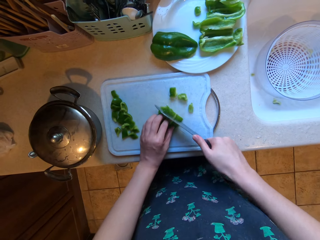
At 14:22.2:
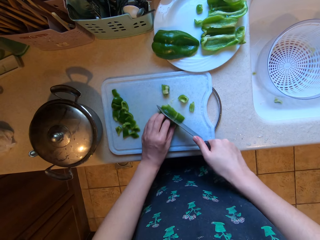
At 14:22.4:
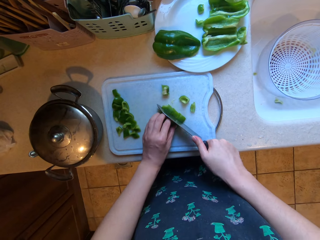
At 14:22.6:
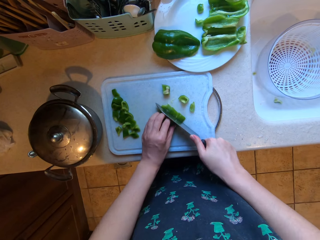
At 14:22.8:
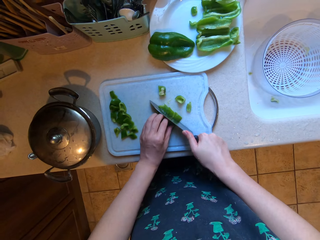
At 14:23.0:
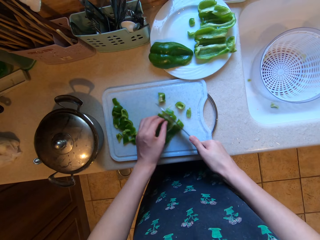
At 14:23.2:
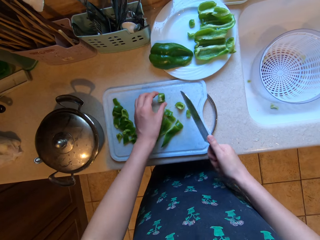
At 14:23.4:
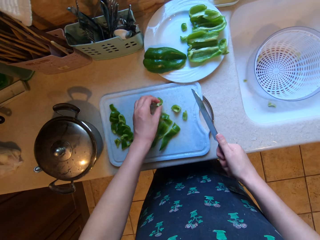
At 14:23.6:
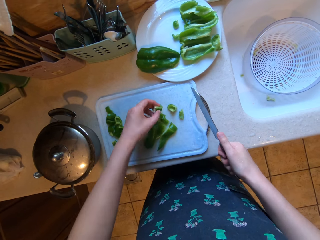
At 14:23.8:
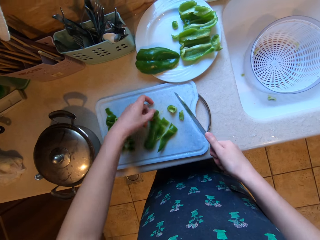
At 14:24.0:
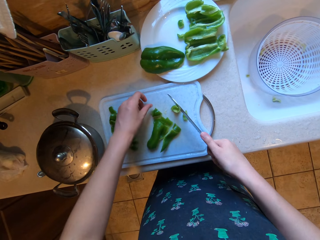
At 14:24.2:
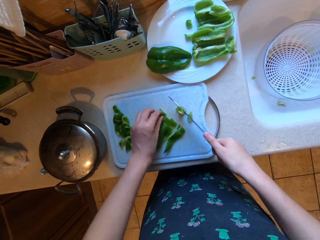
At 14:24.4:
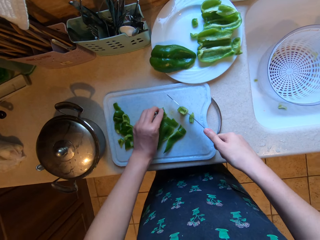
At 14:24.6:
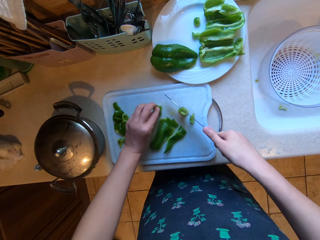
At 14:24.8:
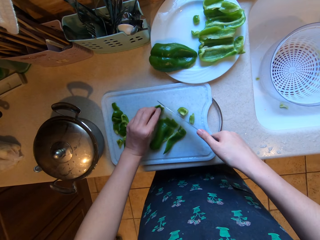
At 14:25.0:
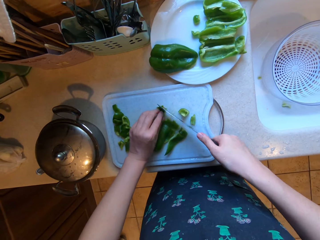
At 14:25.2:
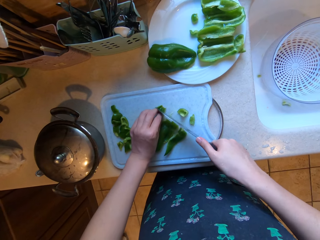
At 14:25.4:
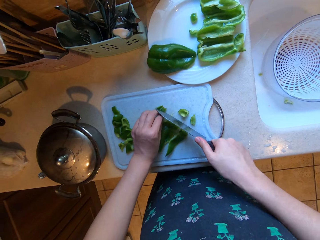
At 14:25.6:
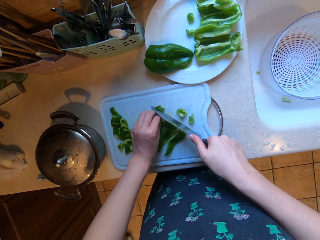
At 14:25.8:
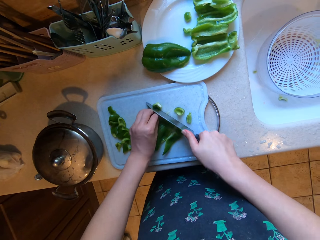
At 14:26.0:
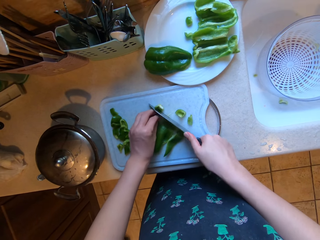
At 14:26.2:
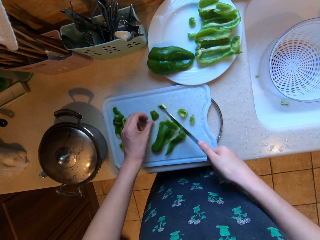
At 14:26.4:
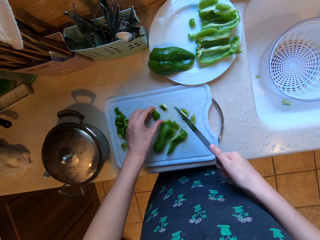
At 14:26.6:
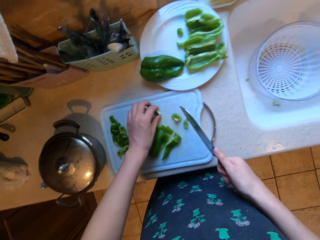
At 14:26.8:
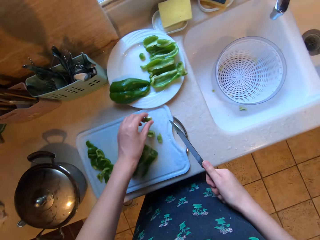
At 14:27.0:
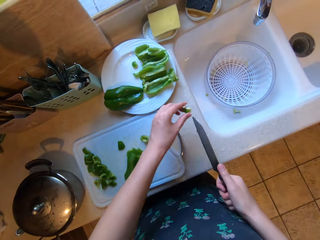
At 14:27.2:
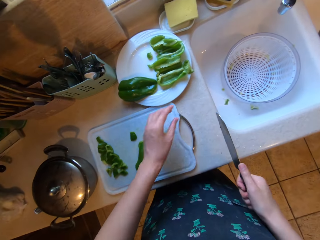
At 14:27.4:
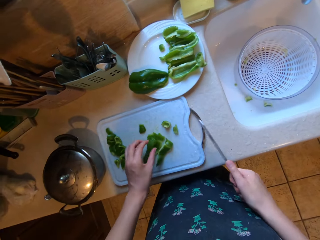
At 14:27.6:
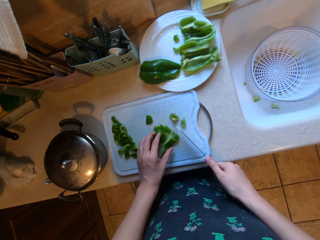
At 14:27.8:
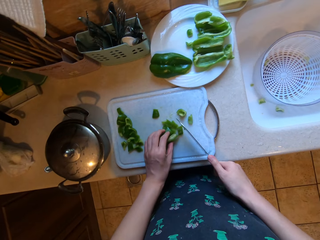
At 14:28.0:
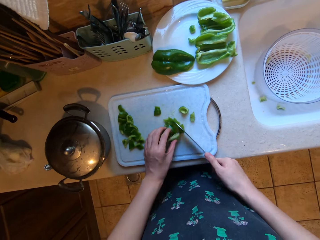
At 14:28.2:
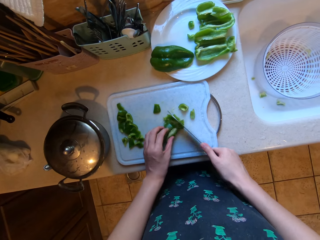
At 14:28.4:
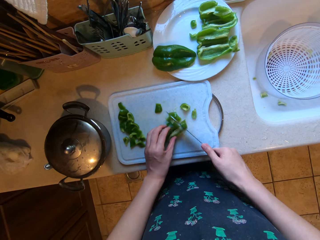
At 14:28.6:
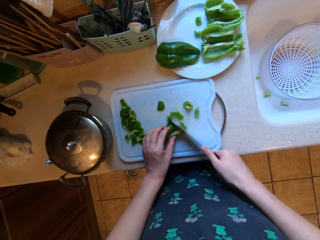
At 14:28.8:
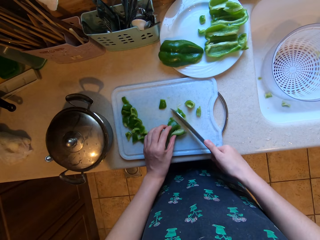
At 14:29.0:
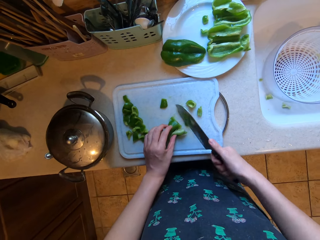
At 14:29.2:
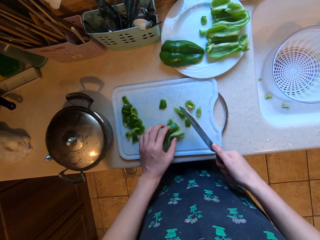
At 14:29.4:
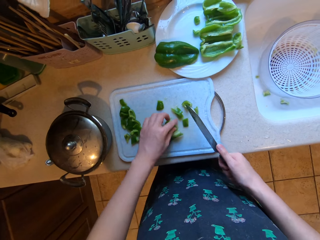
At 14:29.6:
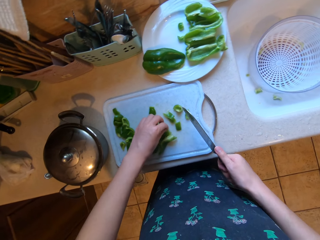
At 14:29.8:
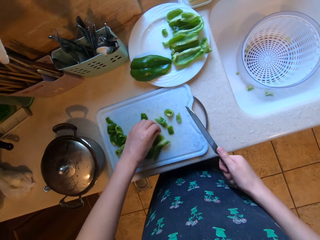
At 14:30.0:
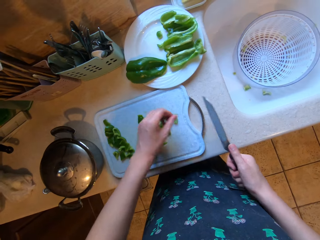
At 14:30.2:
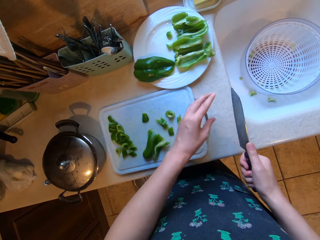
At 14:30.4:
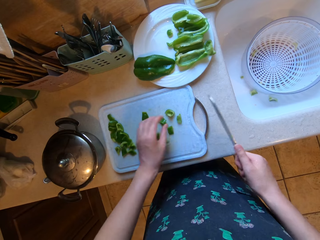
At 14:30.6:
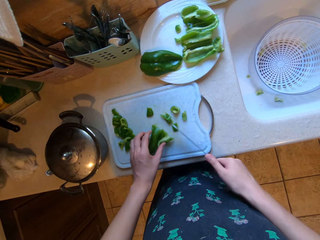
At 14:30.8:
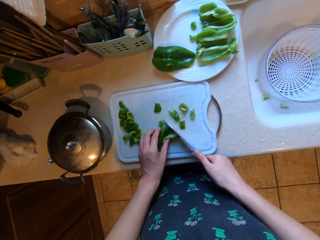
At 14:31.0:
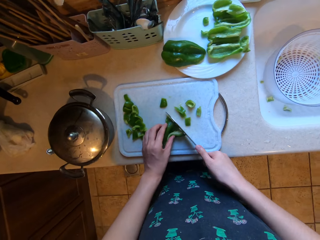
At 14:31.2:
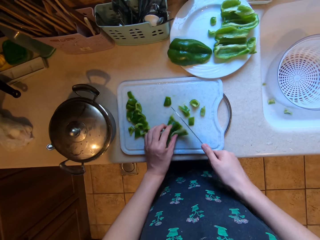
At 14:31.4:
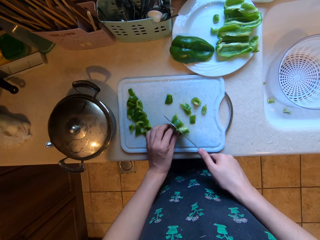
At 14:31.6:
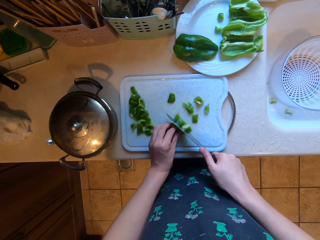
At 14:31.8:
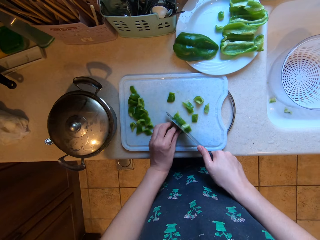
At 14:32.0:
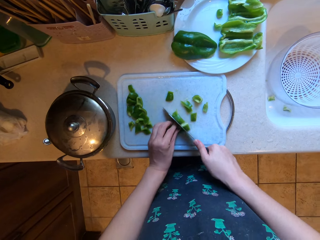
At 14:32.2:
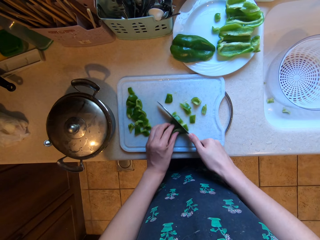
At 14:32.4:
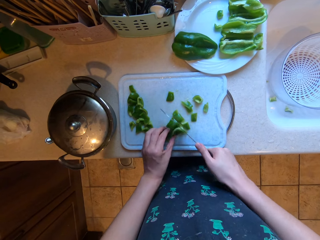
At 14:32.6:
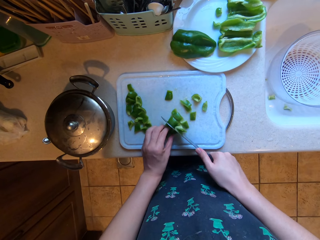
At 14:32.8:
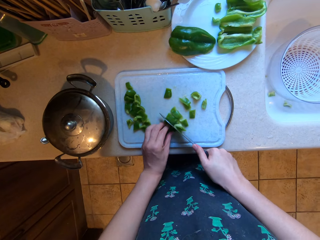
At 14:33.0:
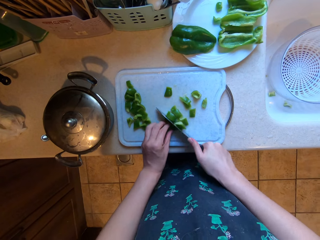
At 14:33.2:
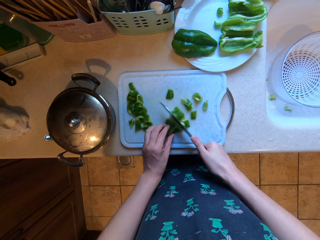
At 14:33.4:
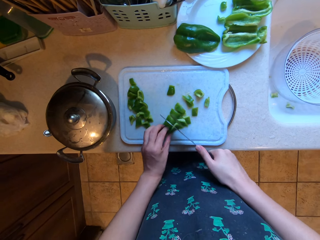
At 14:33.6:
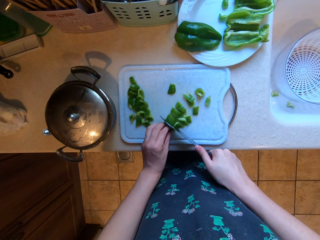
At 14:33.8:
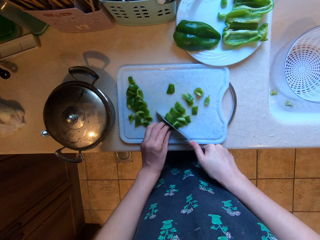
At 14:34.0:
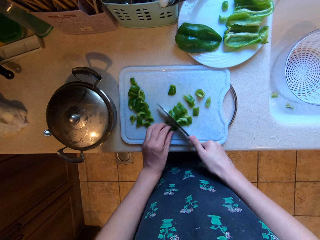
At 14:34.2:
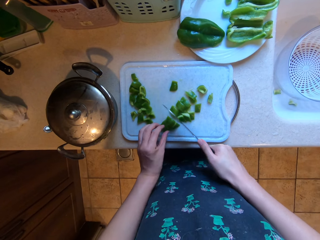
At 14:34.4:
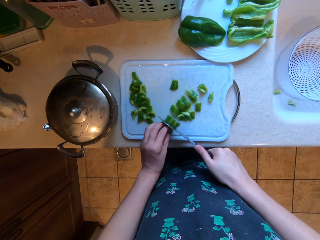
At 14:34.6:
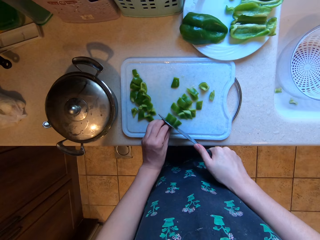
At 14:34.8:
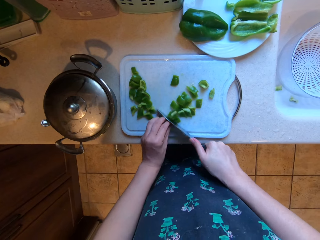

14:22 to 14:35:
The camera wearer throws a chopped bell pepper in the sink. They chop the bell pepper.

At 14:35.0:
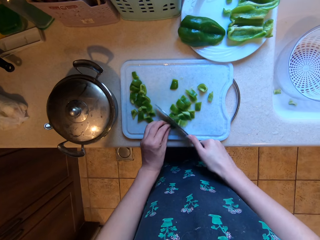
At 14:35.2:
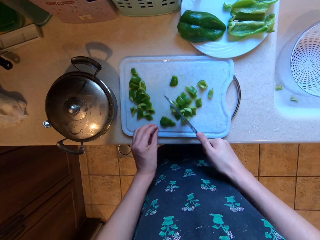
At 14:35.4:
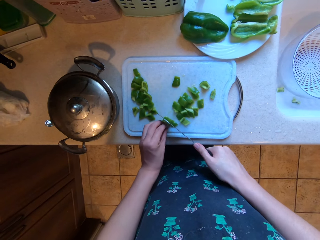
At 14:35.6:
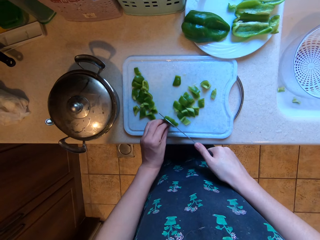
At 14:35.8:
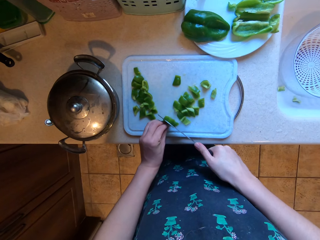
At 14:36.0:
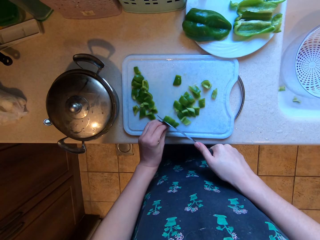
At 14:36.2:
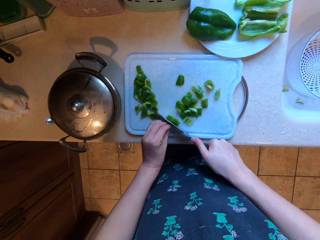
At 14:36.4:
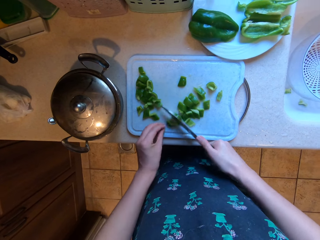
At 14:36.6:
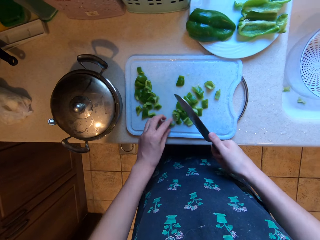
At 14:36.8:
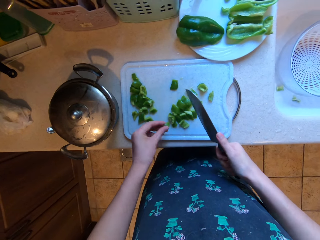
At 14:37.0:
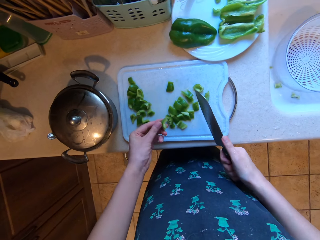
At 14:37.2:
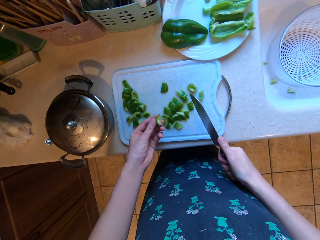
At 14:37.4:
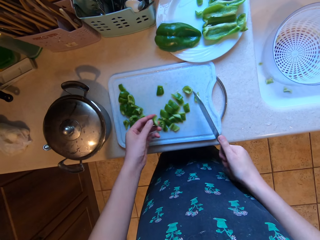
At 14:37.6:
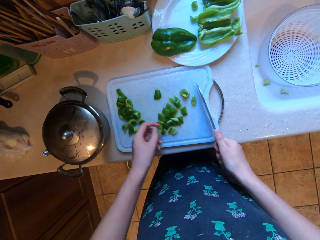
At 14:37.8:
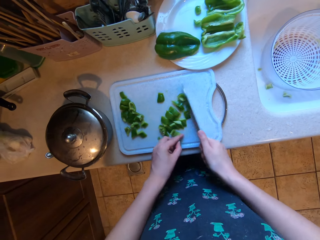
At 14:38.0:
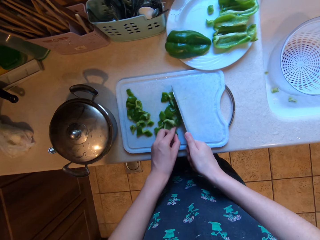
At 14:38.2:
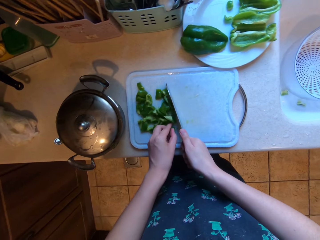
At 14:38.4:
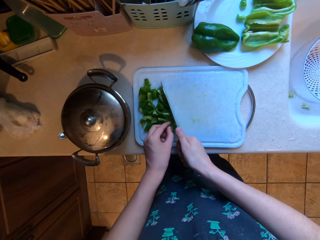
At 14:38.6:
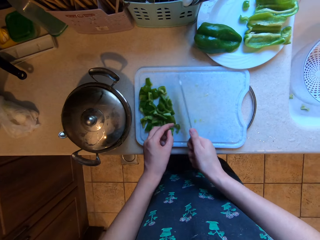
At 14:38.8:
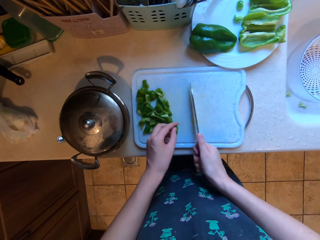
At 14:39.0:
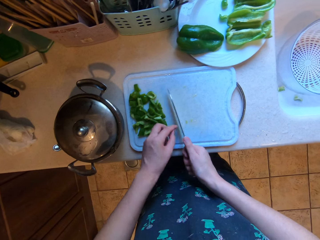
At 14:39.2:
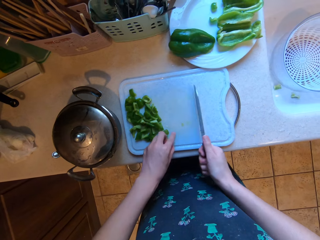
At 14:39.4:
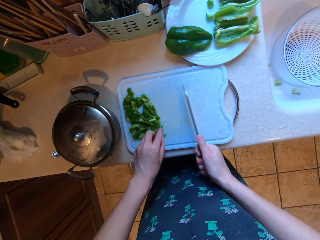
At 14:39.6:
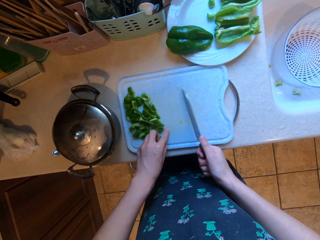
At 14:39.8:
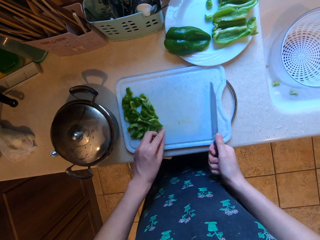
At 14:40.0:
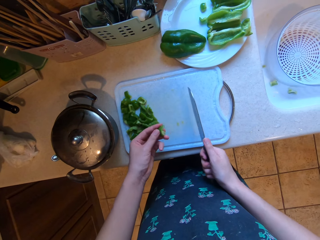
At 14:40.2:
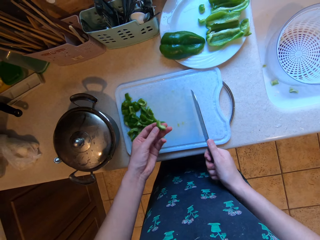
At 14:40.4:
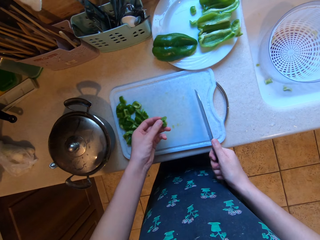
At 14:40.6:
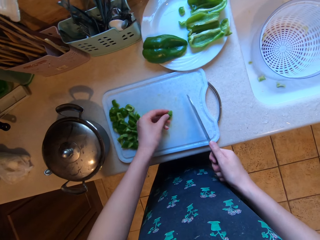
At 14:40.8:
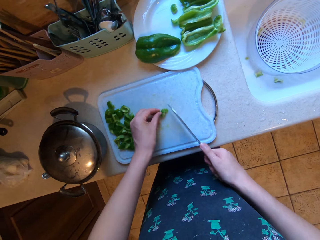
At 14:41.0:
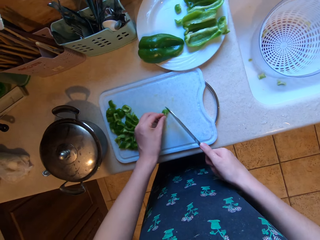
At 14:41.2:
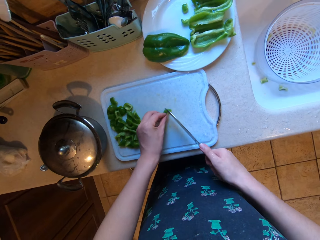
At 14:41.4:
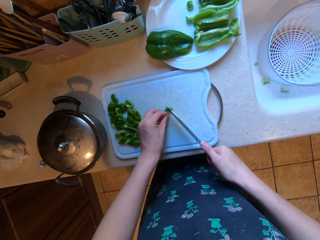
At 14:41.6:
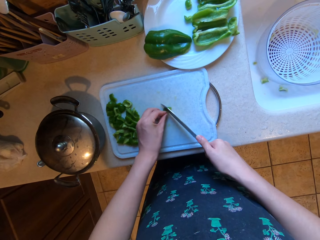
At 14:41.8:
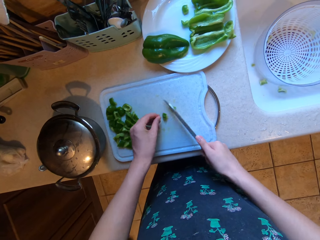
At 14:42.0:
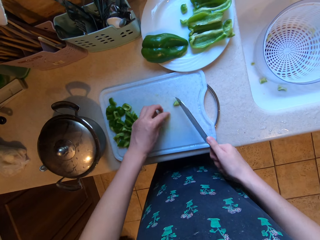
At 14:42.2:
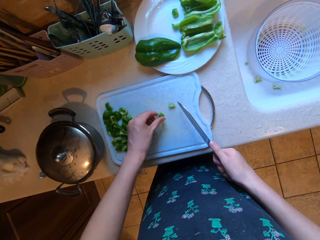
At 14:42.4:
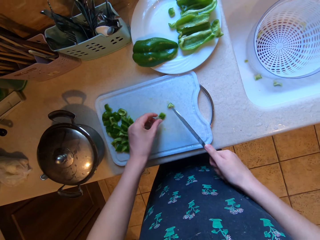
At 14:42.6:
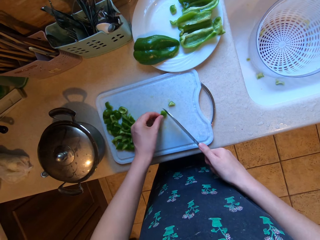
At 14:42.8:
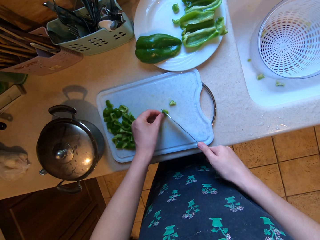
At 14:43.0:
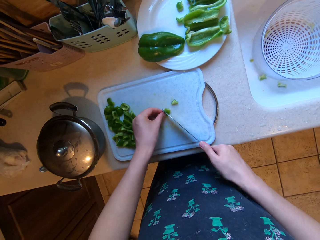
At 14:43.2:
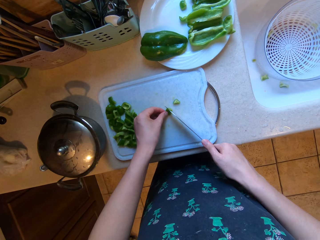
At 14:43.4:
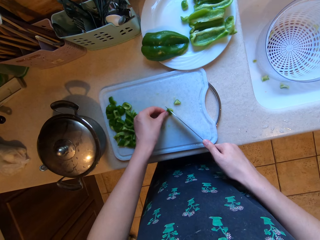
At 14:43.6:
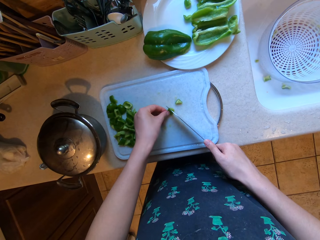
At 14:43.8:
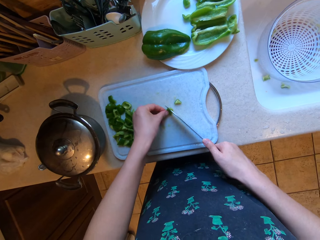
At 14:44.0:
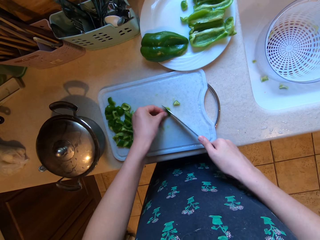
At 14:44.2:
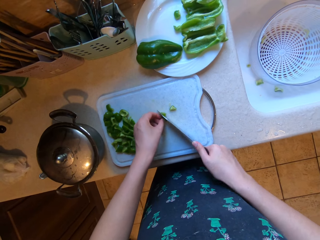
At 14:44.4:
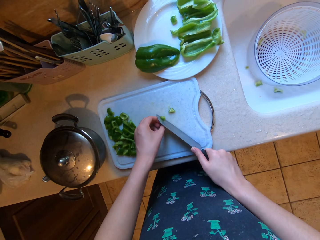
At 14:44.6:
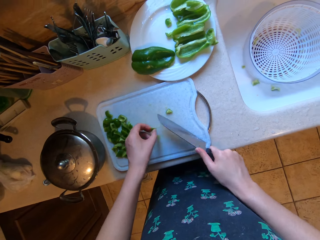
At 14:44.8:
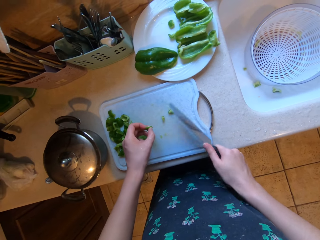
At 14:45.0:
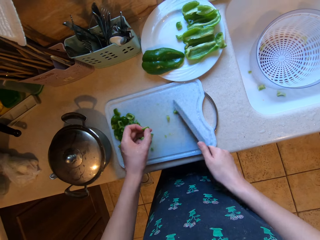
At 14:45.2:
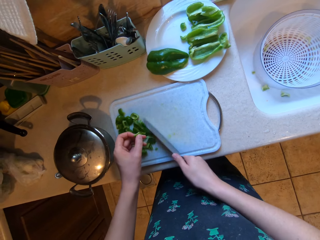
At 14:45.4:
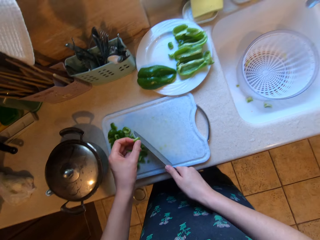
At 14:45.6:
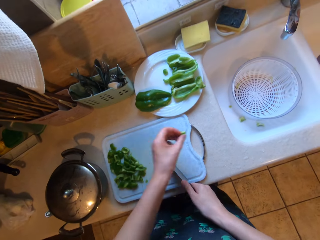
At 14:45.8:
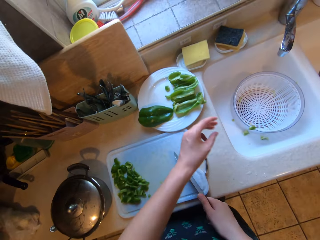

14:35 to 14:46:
The camera wearer looks at the chopped bell pepper in her hand. She puts the chopped bell pepper aside with a knife. She chops a bell pepper.
